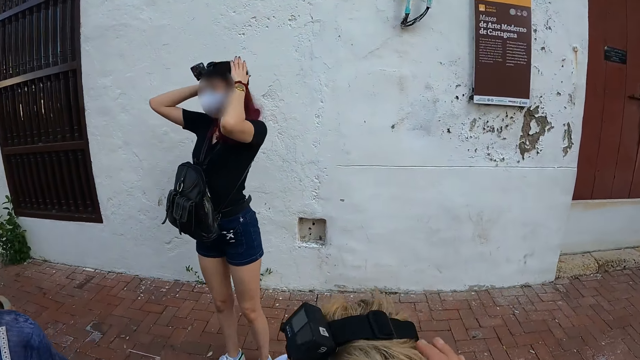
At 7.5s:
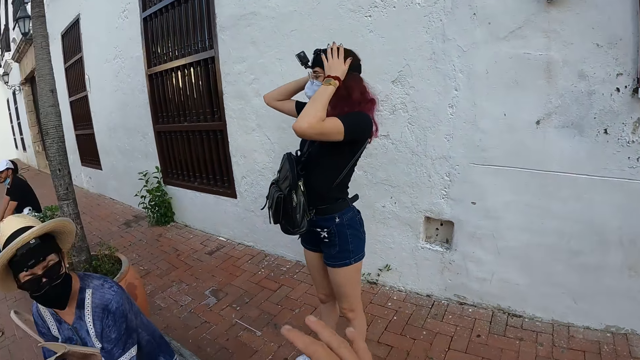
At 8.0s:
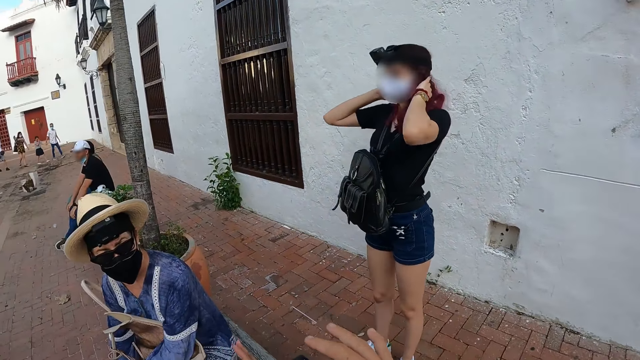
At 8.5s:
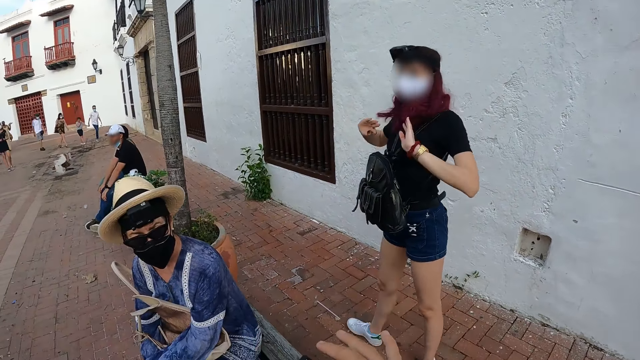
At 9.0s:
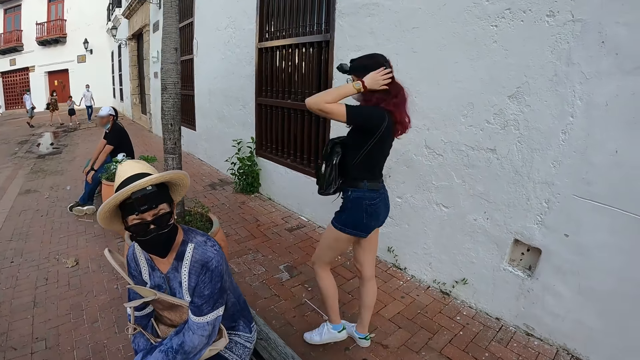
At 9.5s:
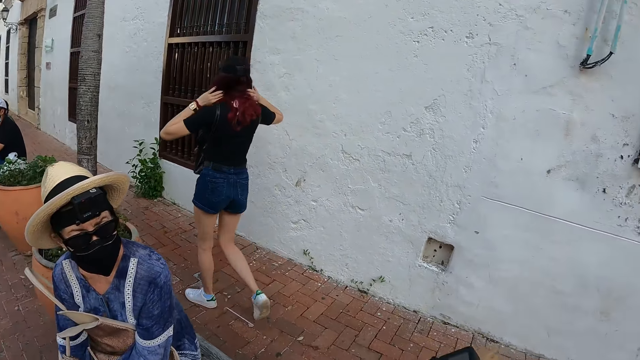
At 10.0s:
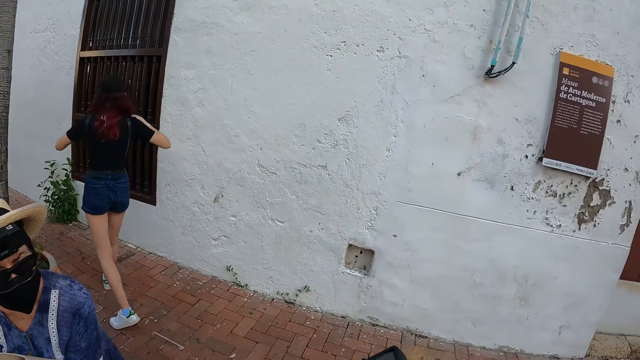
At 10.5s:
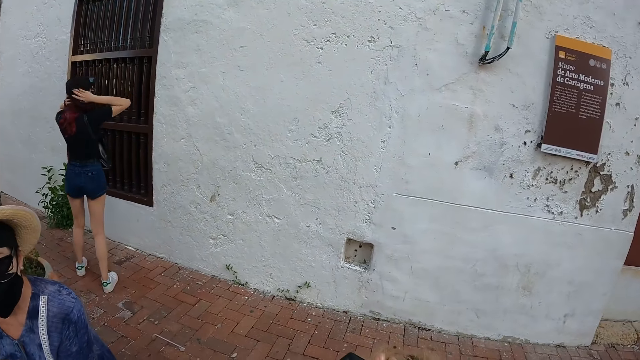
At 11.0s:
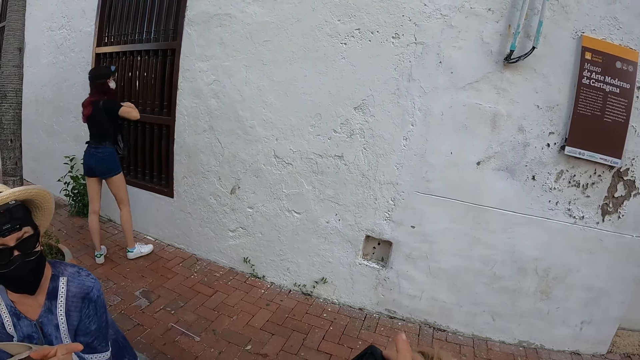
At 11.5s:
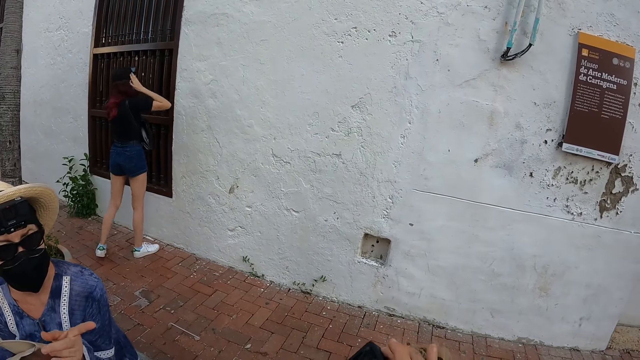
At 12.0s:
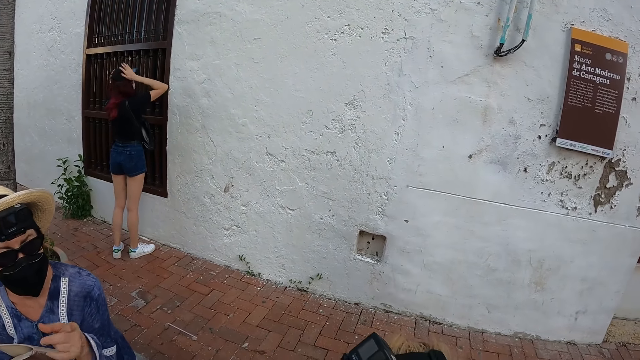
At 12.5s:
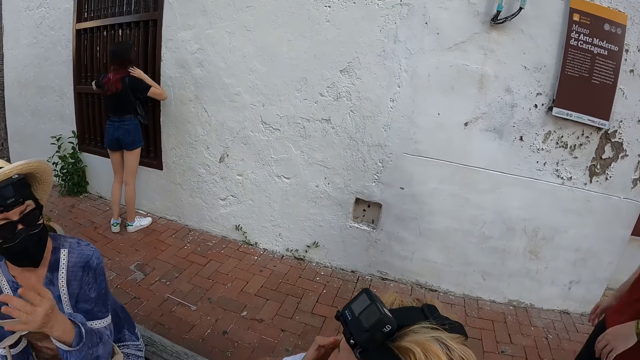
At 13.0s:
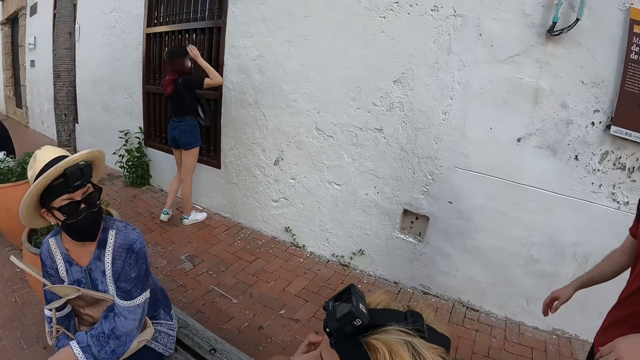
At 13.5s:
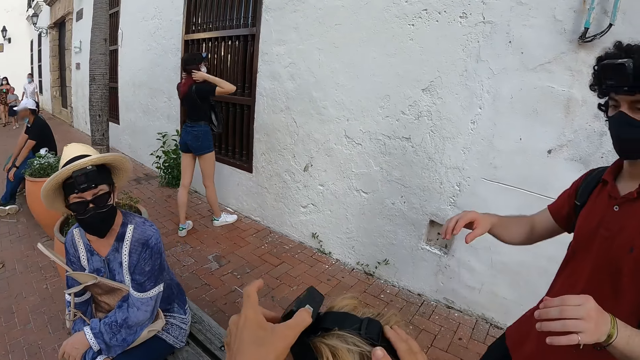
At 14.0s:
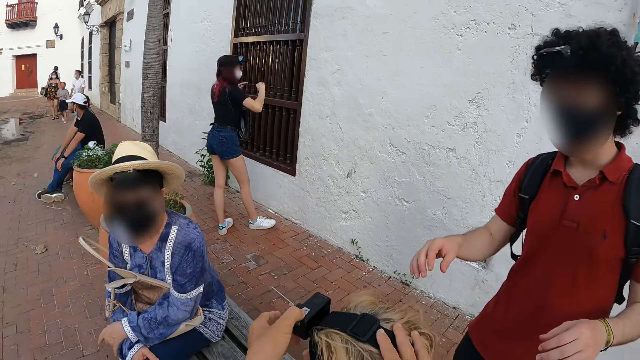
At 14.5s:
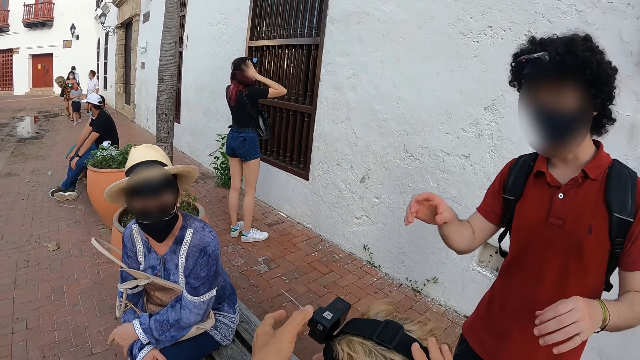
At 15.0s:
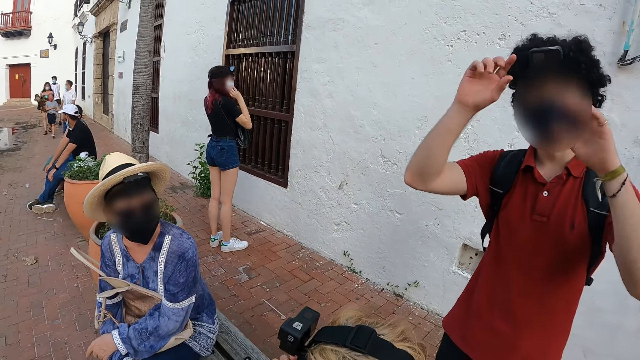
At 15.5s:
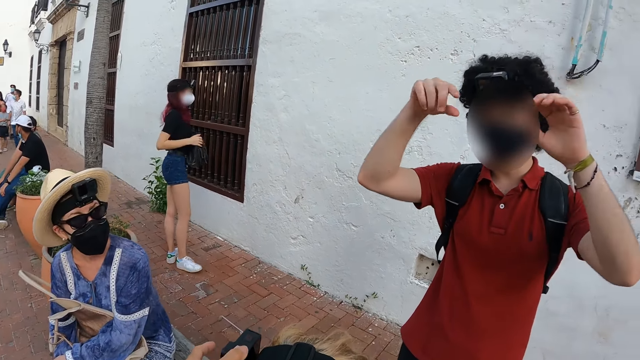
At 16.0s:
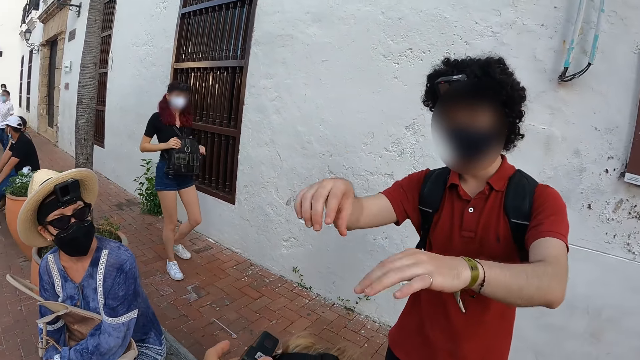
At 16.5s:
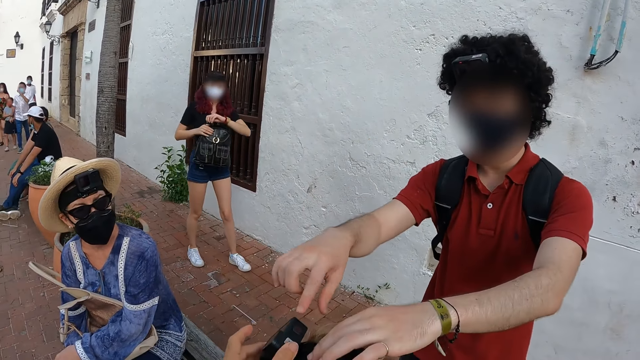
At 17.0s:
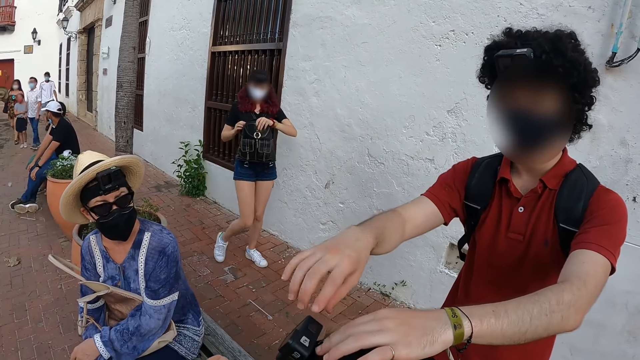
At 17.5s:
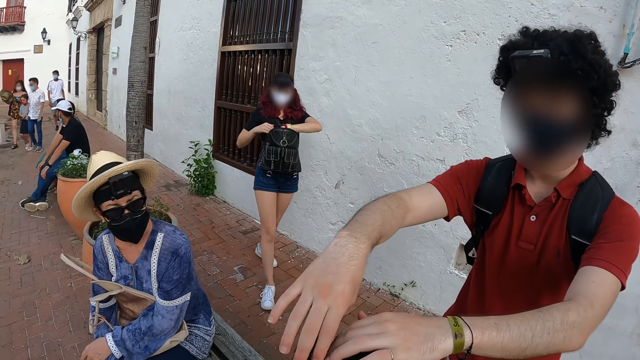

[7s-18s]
The camera wearer gestures with the right hand. They talk to a woman. A woman interacts with another woman. The camera wearer adjusts the camera of another woman. A man interacts with the second woman and the first woman. A boy talks. Another woman holds a bag with both hands.

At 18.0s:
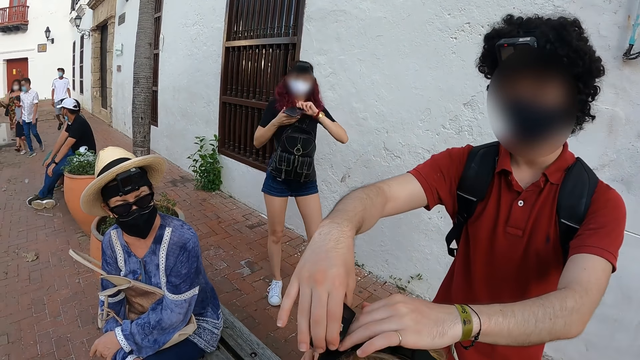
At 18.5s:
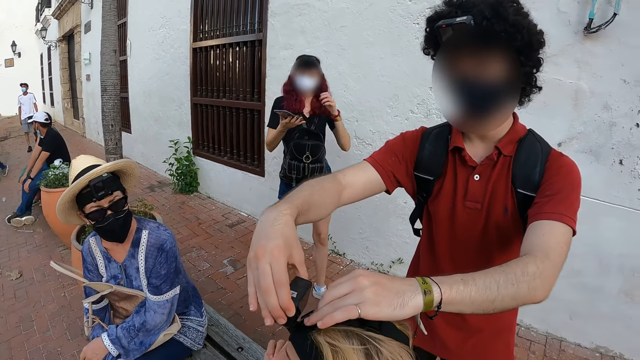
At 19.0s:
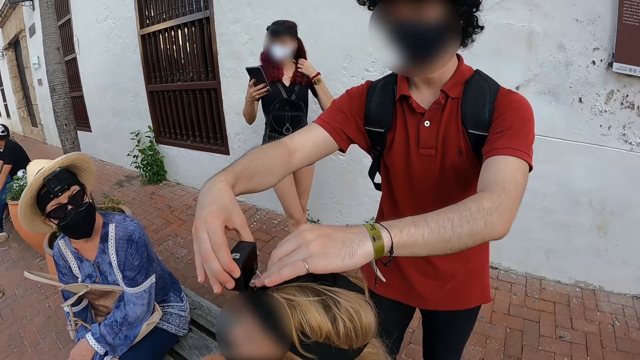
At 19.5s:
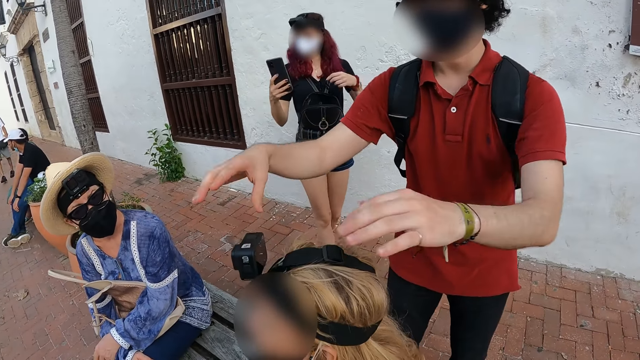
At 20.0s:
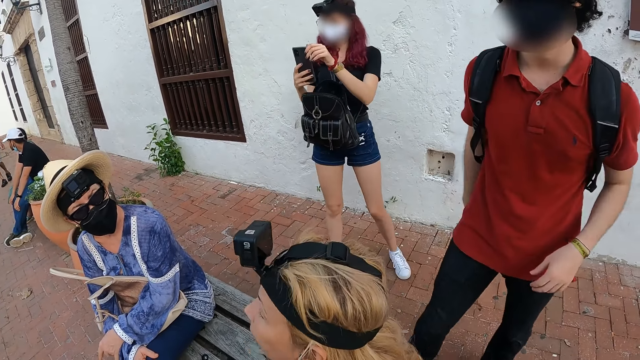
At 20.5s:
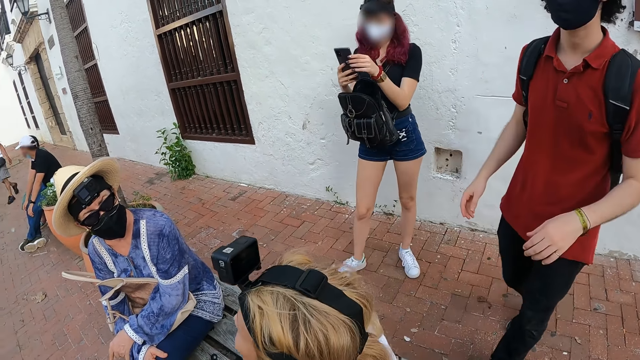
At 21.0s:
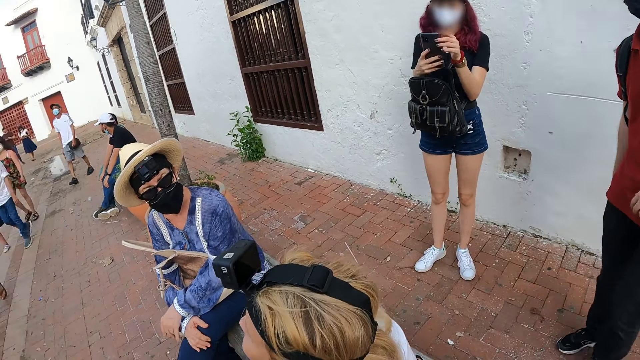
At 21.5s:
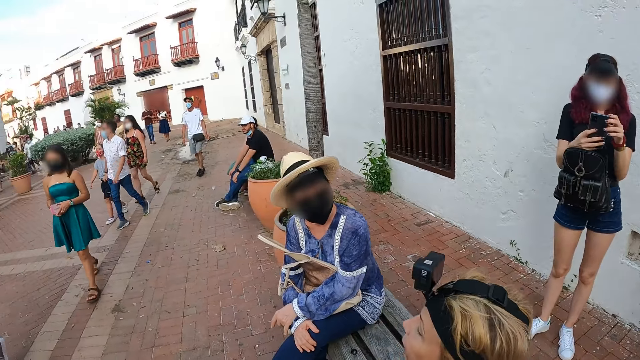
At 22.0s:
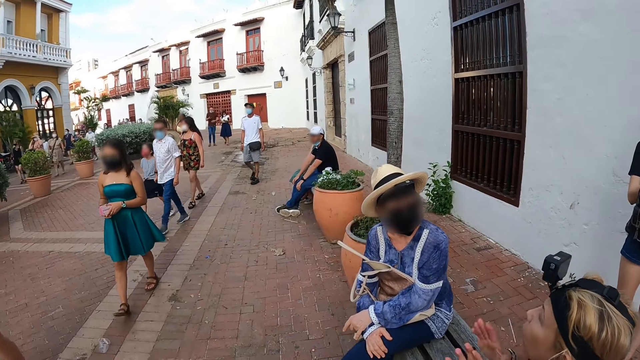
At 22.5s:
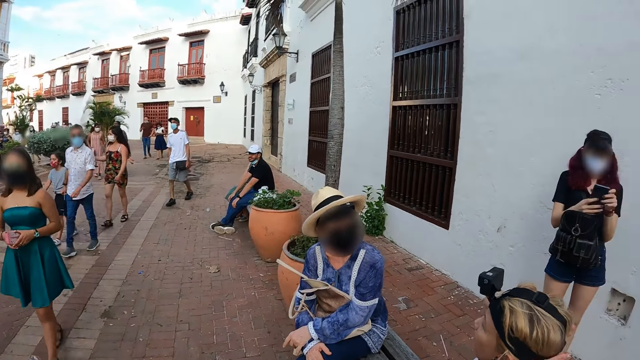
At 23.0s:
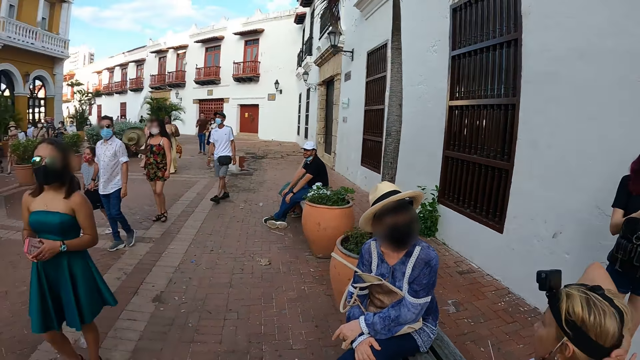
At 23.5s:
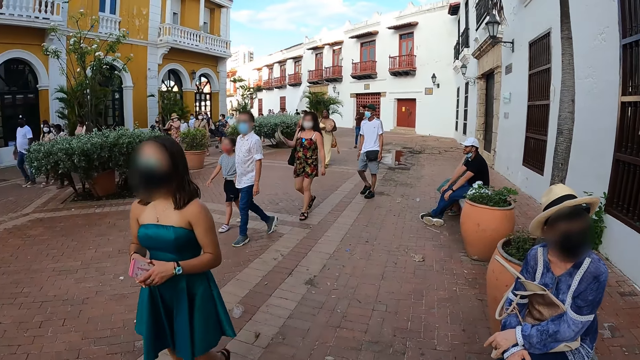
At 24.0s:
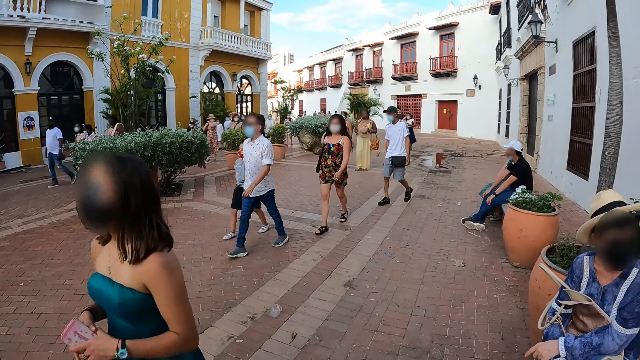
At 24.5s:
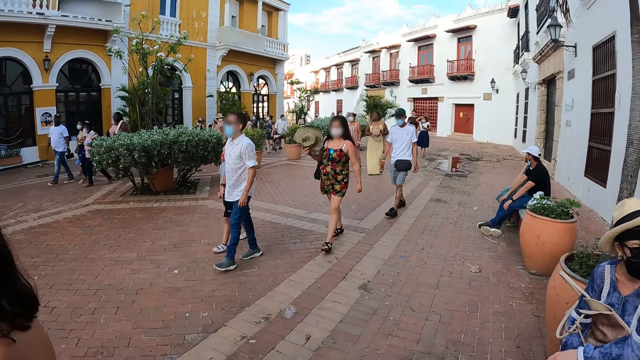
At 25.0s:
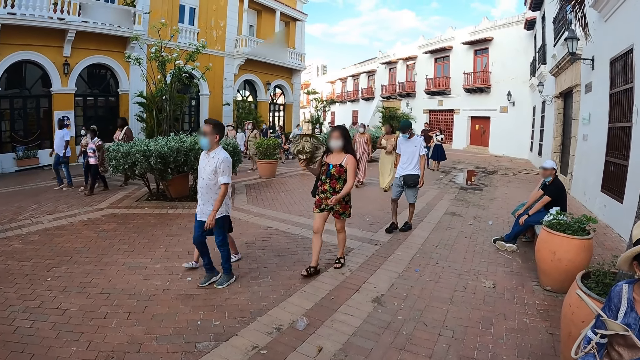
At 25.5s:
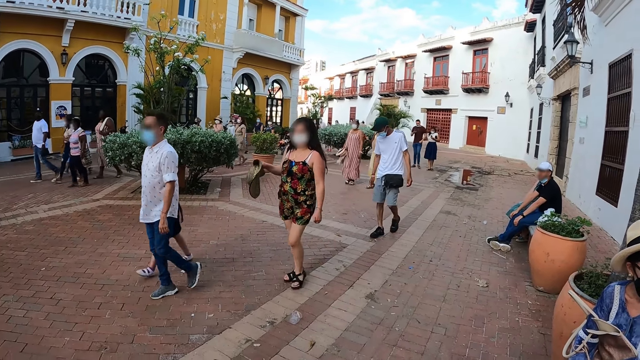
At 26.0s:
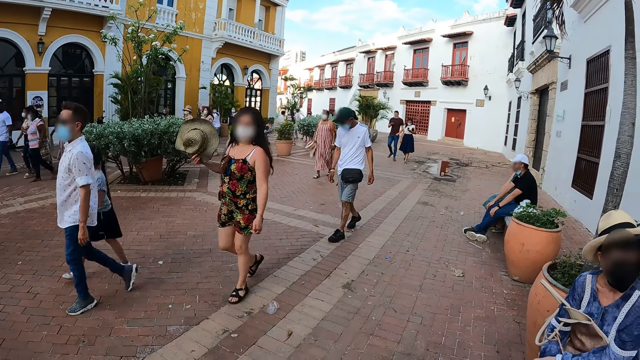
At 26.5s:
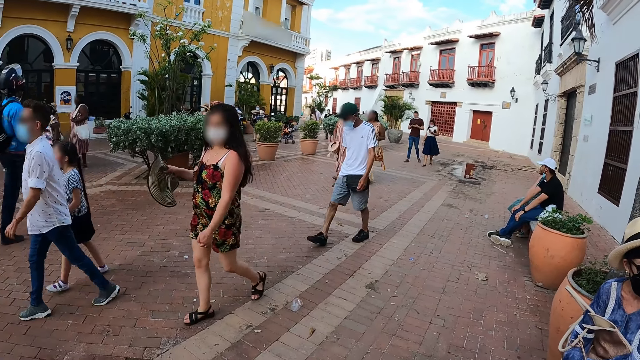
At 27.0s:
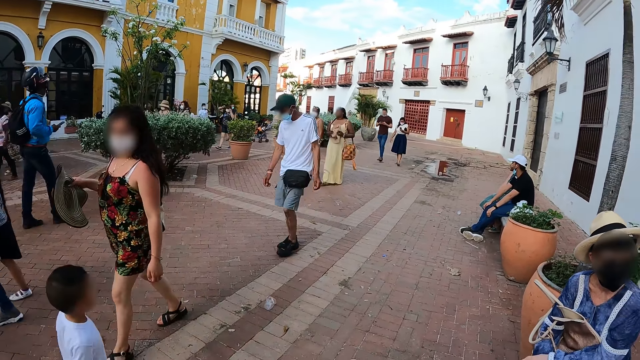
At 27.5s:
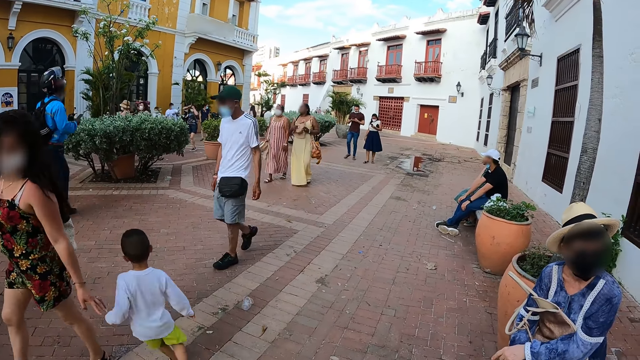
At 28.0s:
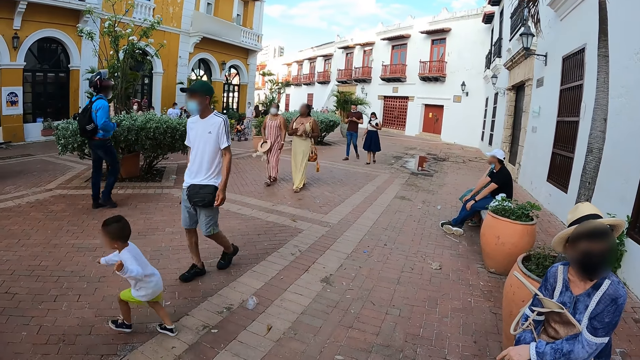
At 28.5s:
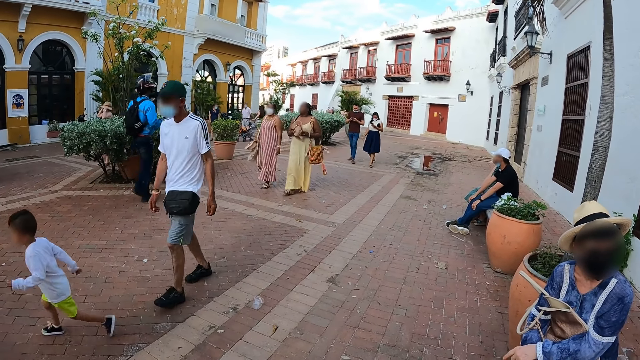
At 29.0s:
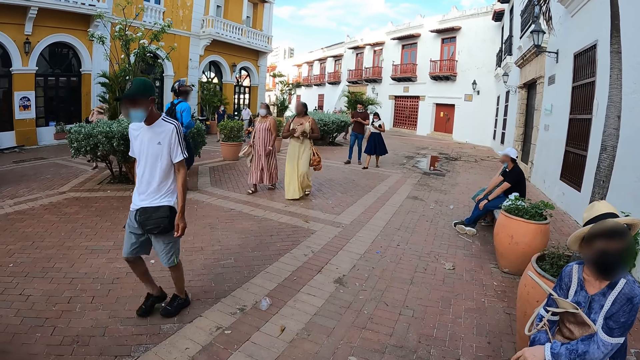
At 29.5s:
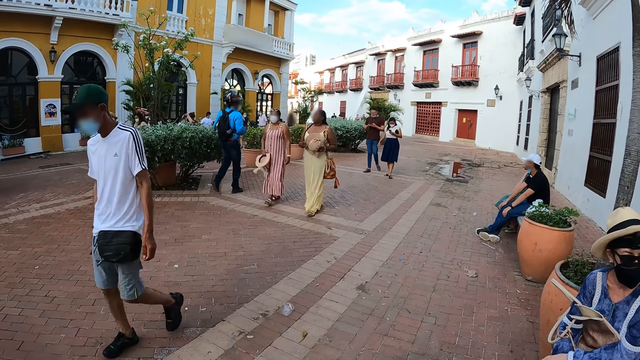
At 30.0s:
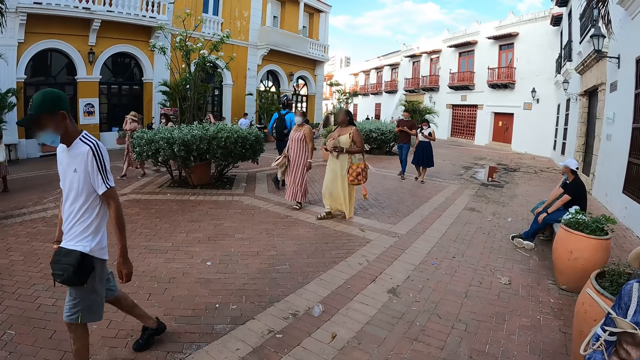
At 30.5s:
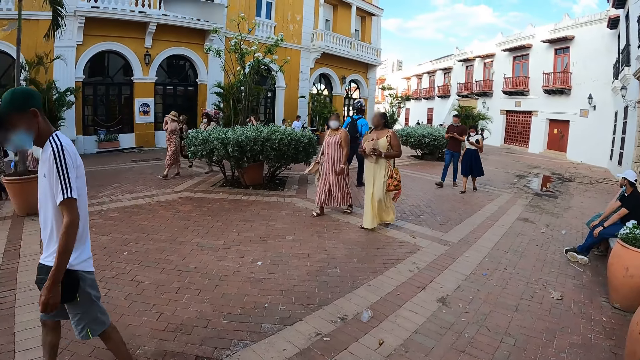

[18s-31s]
The boy adjusts the camera of the woman. The woman with the bag places her left hand into the bag, picks up a phone from the bag with her left hand, and holds the phone with both hands. She holds the phone in her right hand and holds her hair with her left hand. The man holds the camera on the head of the second woman with both hands. The woman with the phone holds the phone with both hands. The camera wearer looks around. The second woman interacts with the first woman.
